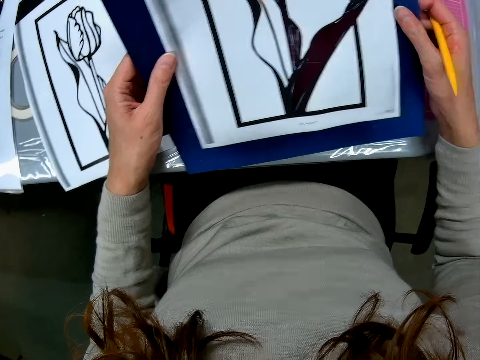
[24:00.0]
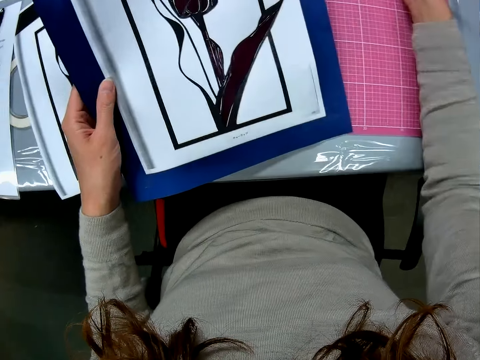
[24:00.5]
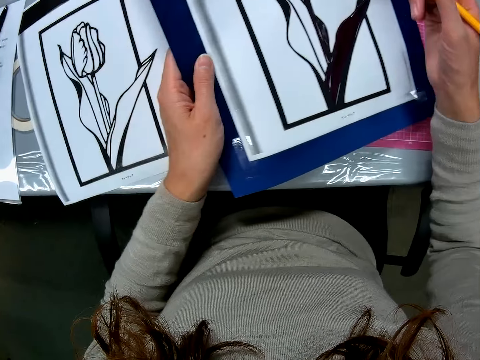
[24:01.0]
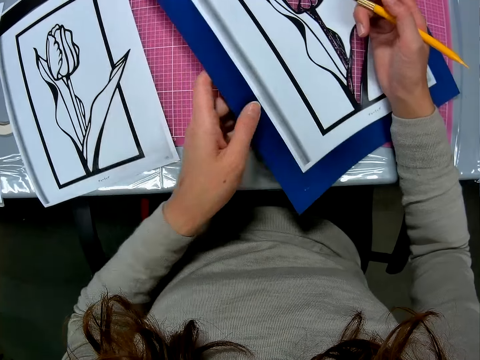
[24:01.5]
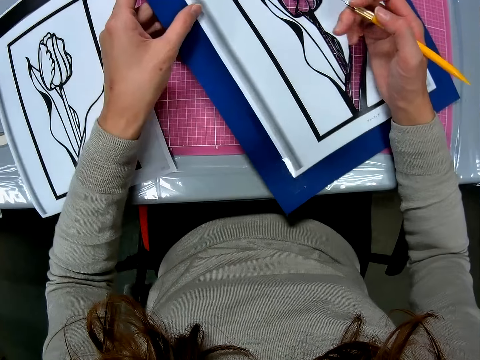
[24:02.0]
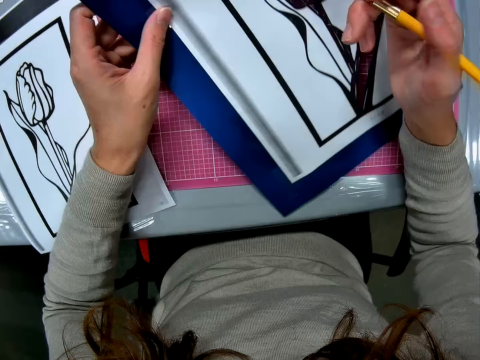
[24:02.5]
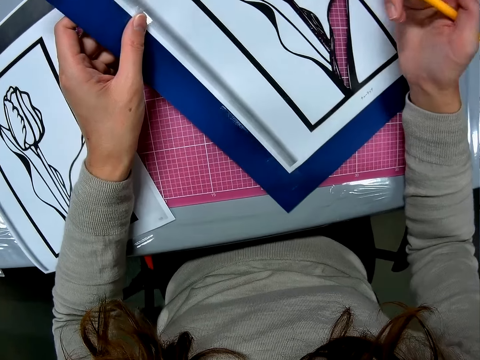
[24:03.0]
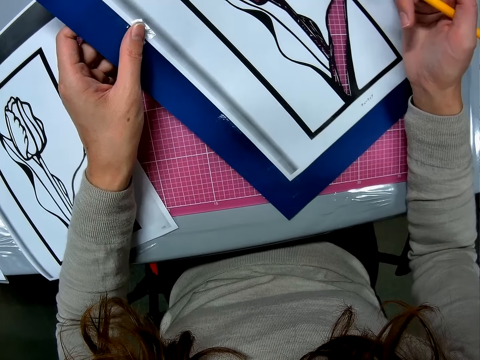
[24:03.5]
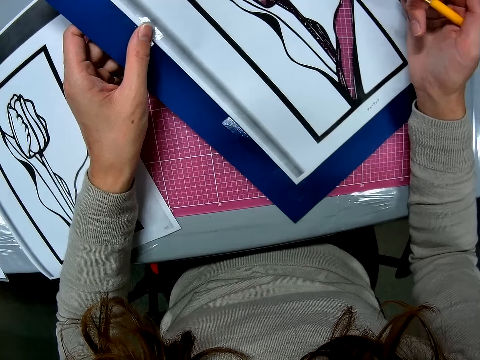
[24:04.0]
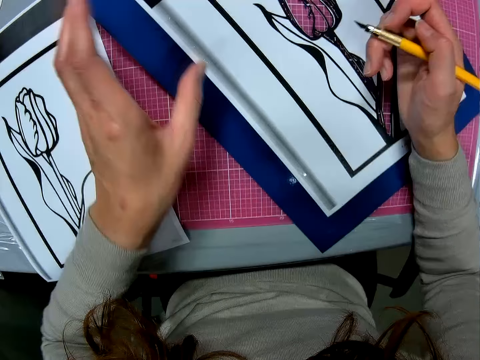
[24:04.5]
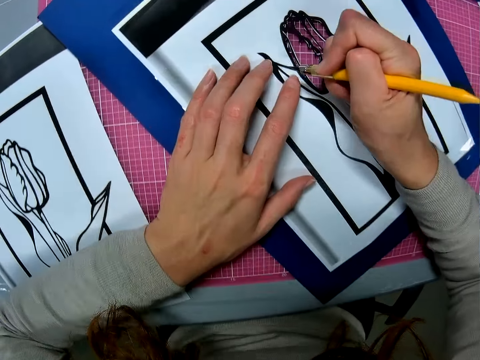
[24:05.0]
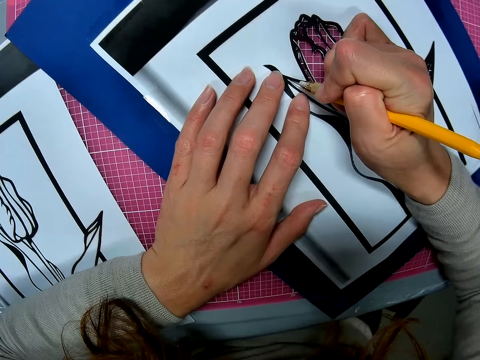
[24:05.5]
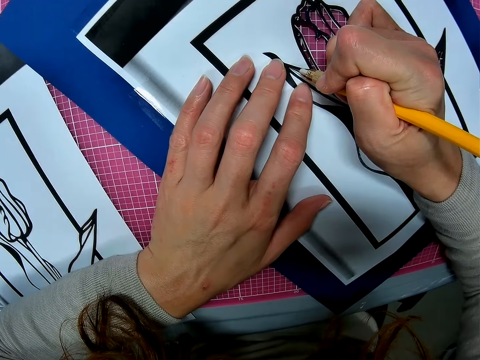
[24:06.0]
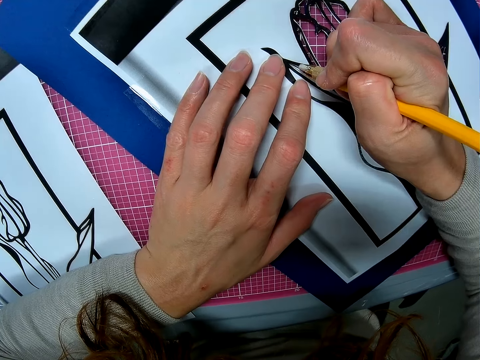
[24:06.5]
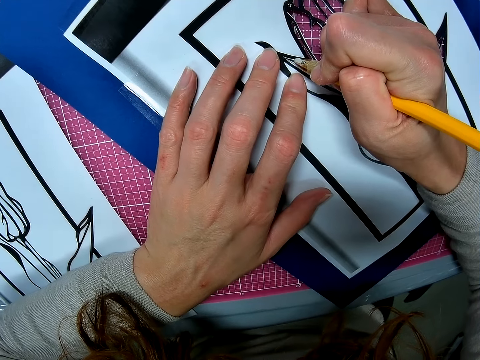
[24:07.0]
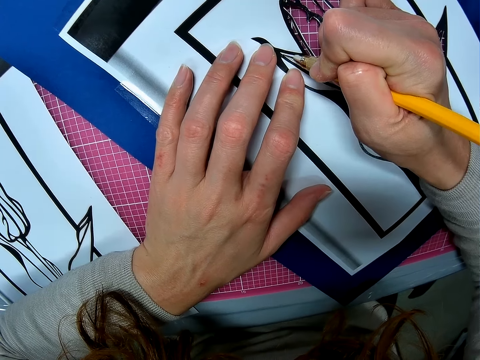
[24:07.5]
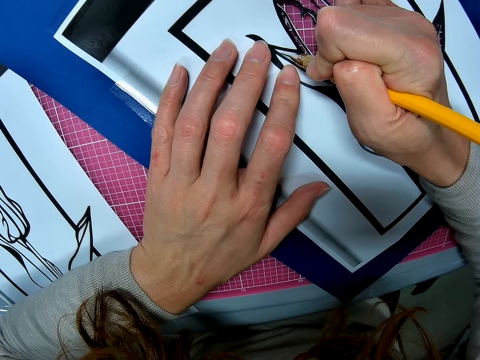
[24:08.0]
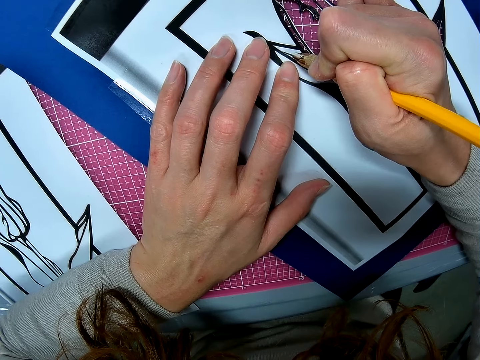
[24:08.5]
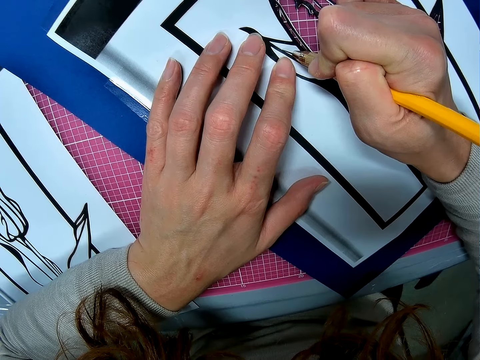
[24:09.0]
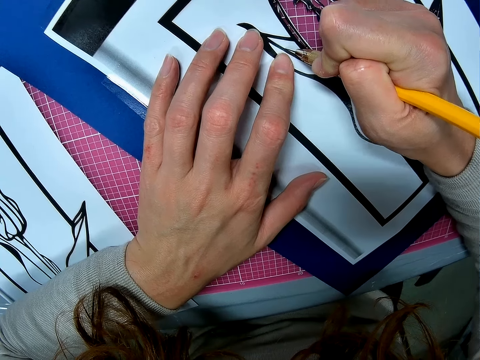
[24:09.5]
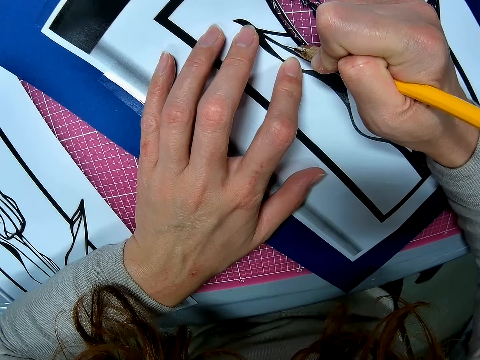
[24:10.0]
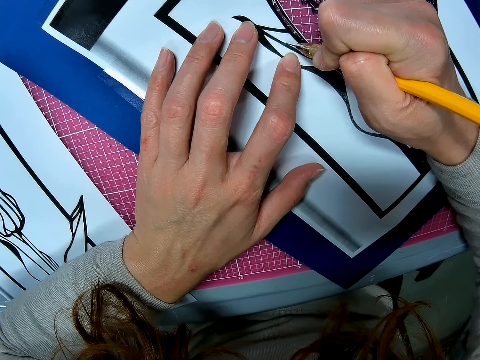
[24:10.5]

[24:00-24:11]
The camera wearer clears off the cutting mat. They adjust the card stock. They cut the card stock.

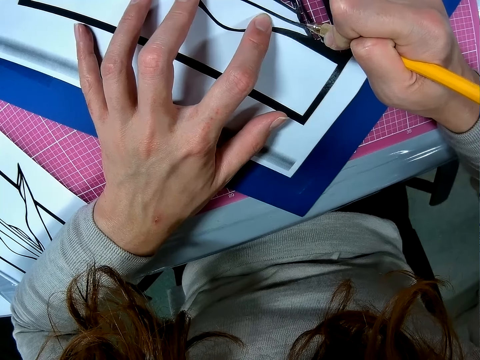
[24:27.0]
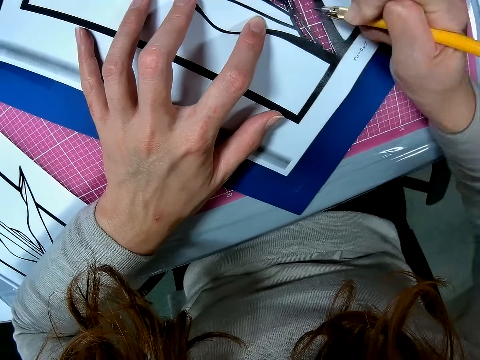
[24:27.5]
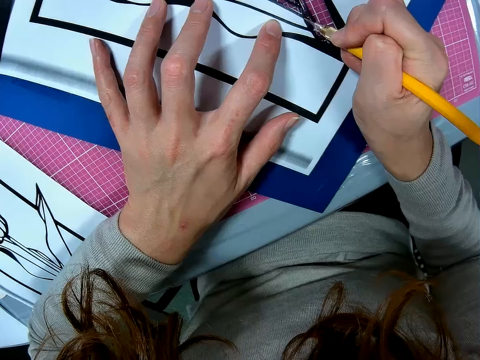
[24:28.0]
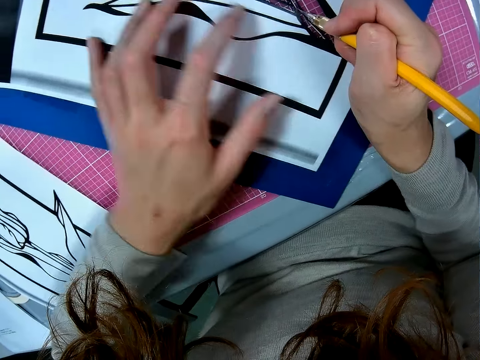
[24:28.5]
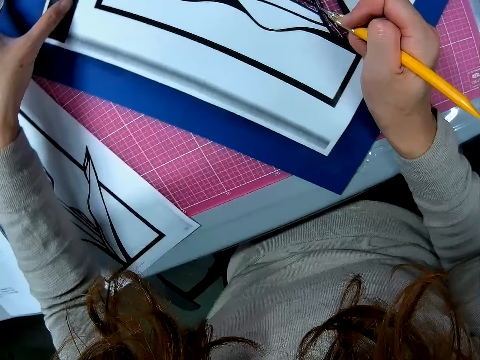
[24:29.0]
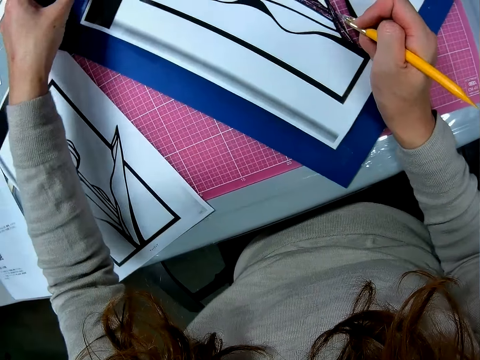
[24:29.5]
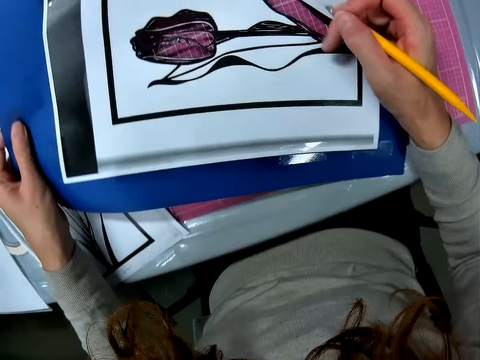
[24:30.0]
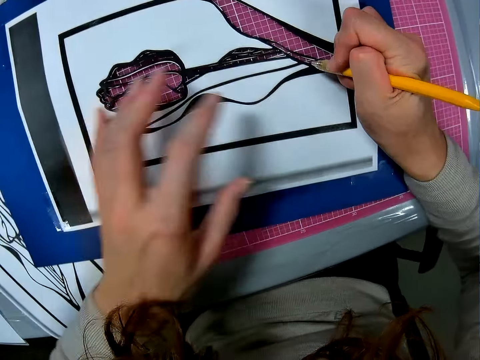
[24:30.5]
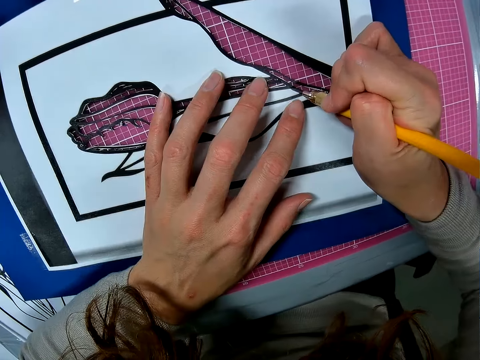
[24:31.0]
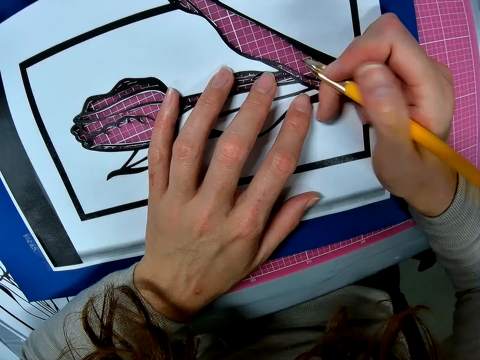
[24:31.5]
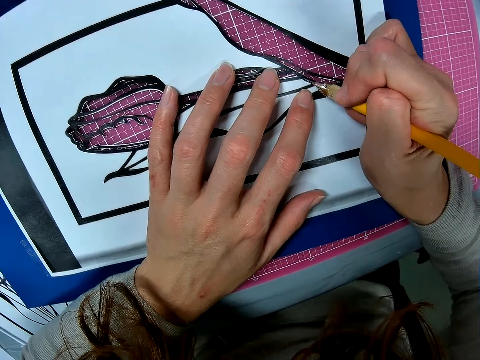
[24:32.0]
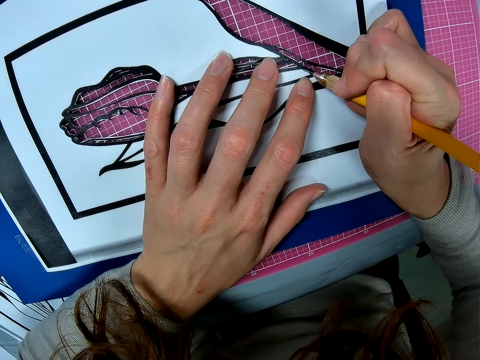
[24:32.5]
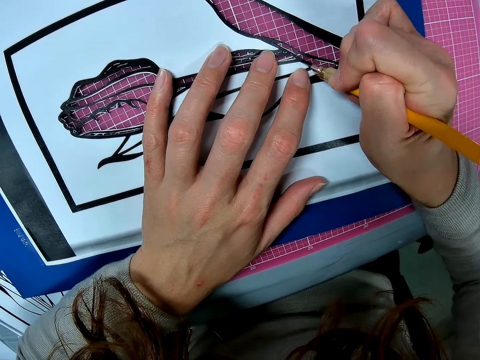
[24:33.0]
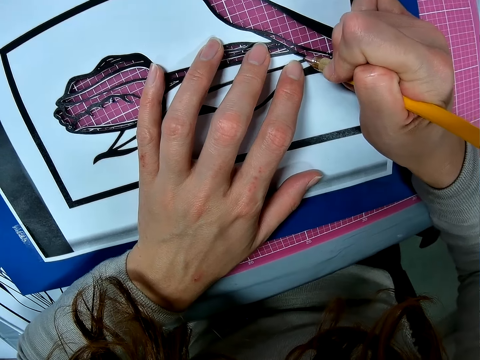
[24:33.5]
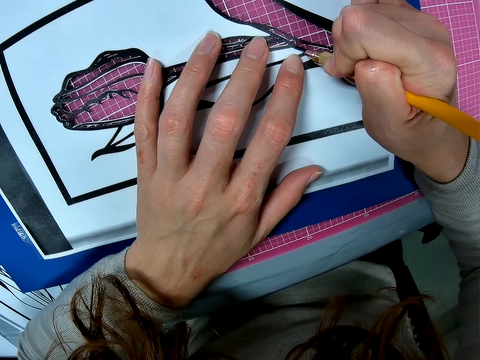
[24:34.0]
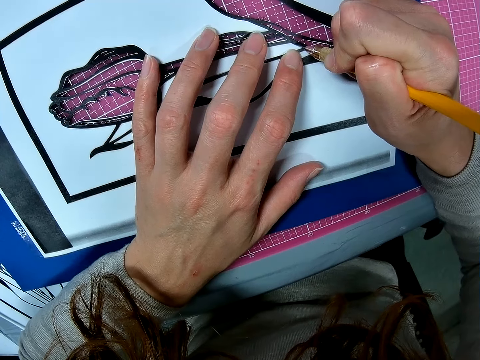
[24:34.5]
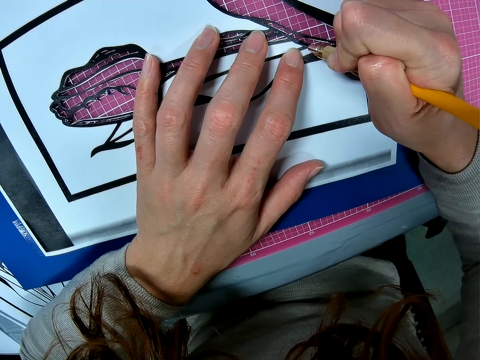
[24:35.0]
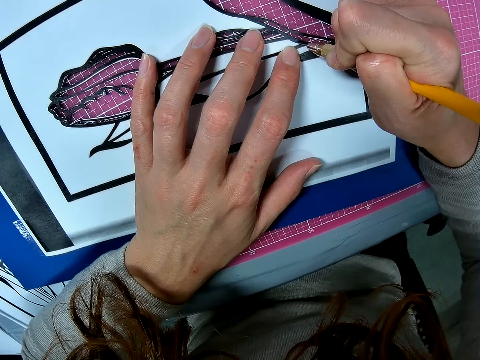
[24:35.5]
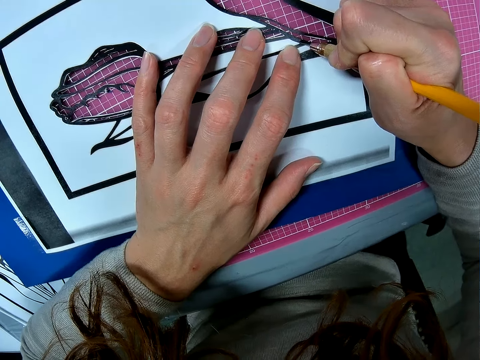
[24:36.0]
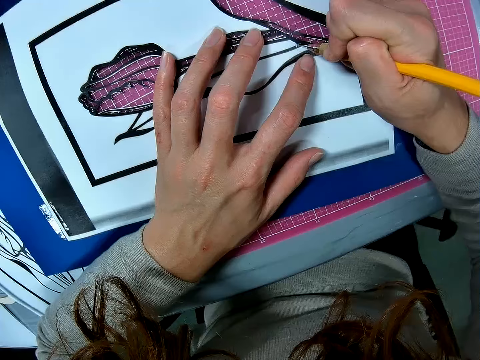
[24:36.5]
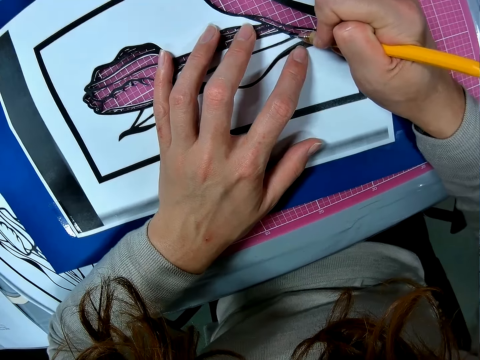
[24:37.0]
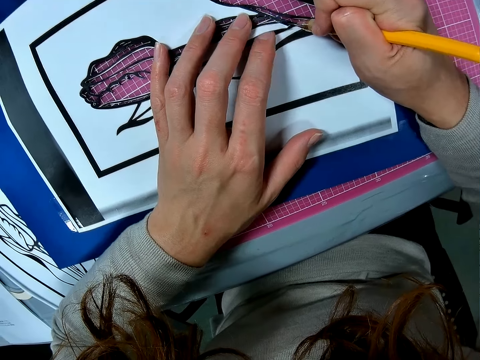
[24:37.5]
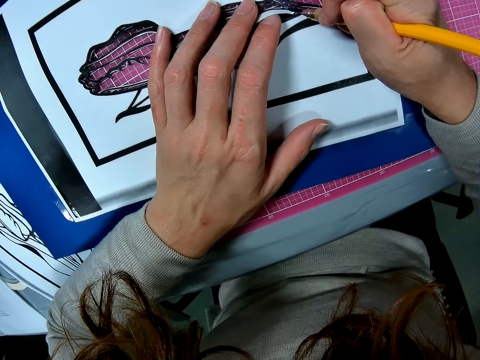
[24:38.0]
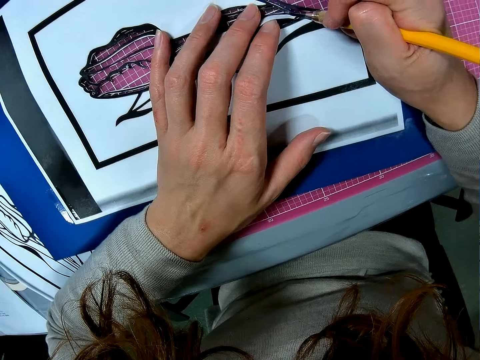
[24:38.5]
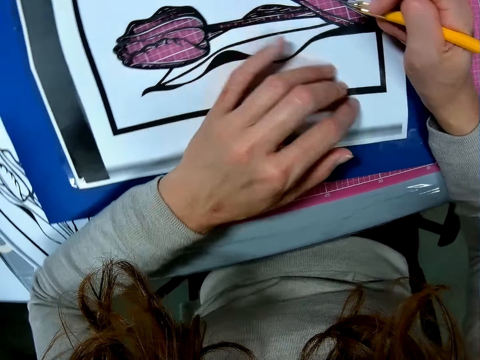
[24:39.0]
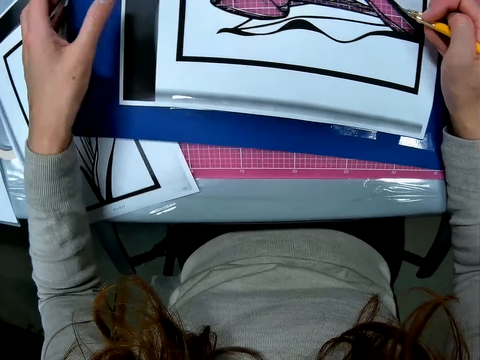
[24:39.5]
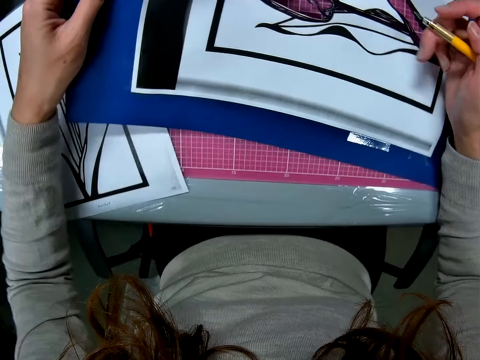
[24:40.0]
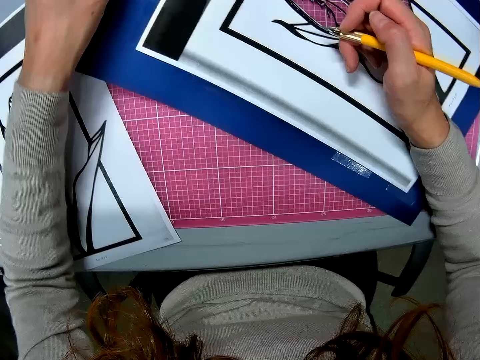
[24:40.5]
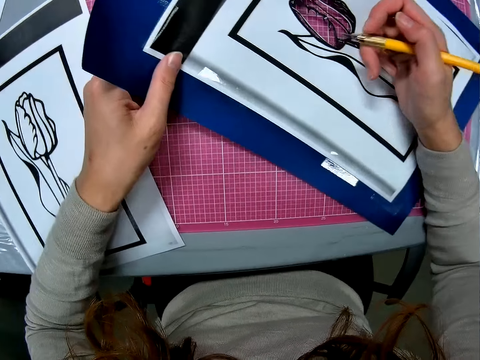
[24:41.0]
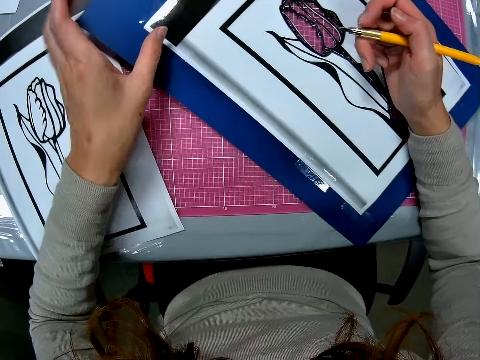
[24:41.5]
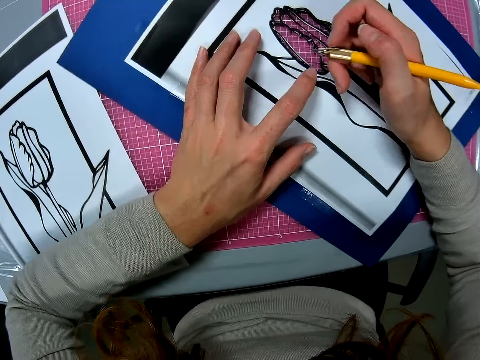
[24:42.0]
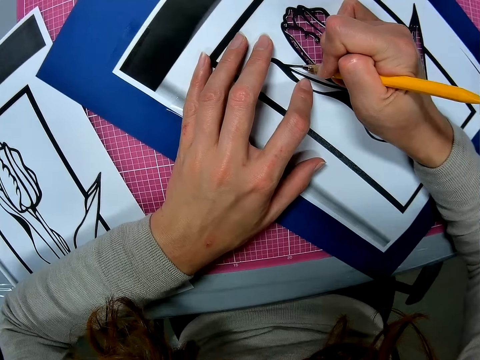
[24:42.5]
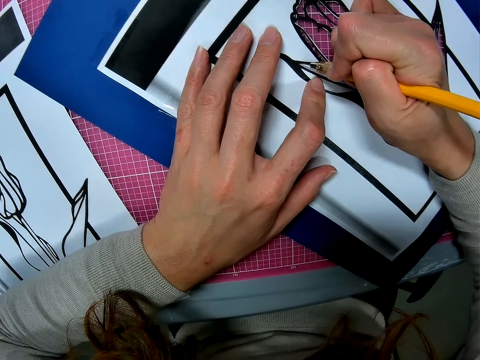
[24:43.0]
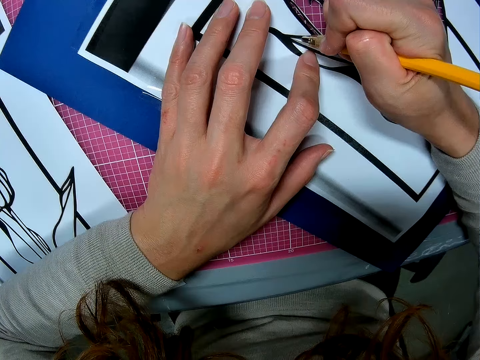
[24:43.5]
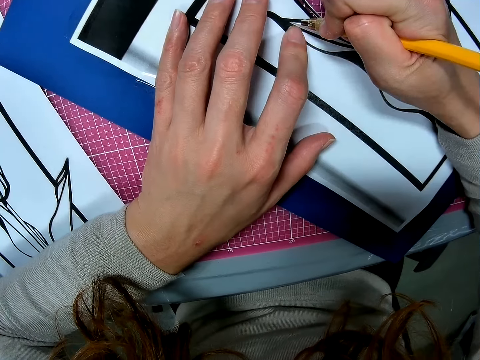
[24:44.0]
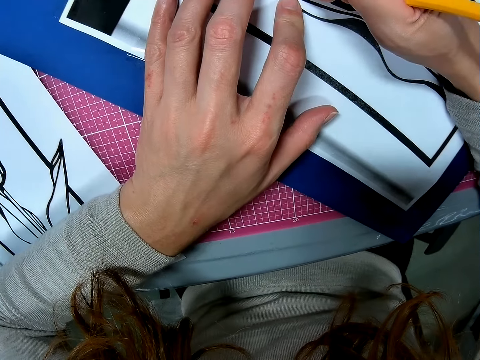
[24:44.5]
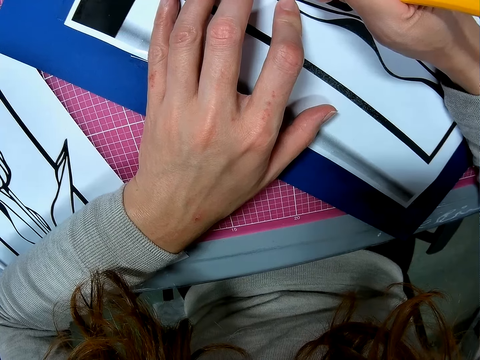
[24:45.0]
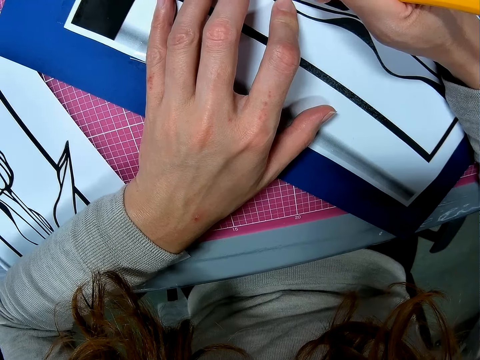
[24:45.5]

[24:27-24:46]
The camera wearer adjusts the card stock. They adjust the hobby knife. They cut the card stock. They adjust the card stock. They cut the card stock.
